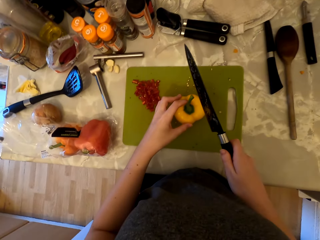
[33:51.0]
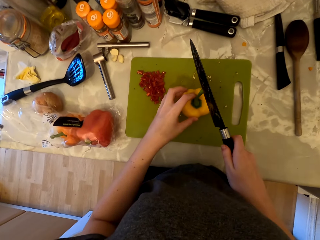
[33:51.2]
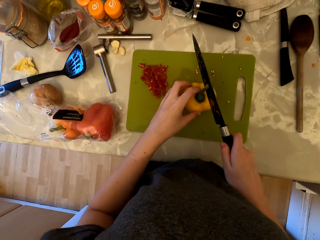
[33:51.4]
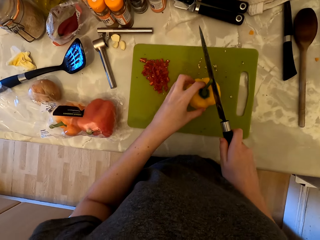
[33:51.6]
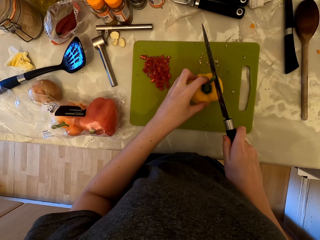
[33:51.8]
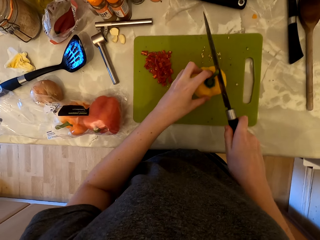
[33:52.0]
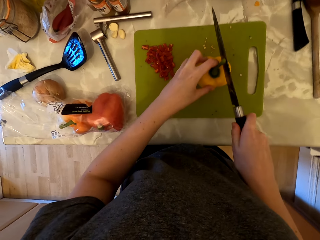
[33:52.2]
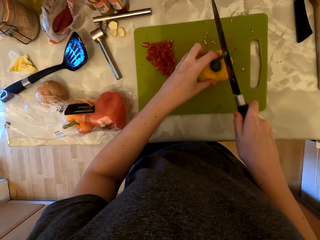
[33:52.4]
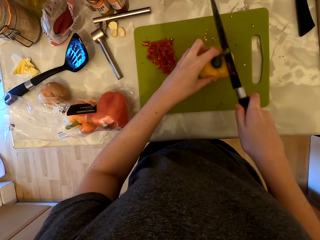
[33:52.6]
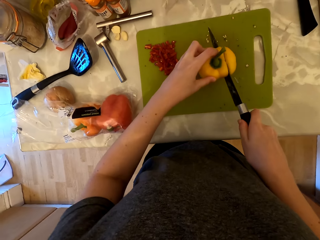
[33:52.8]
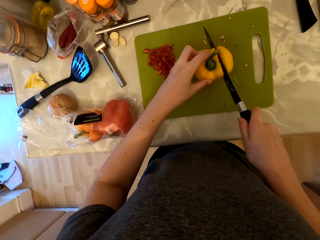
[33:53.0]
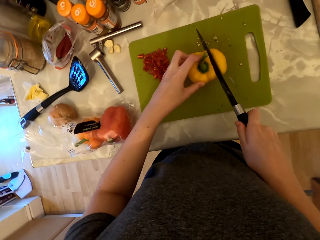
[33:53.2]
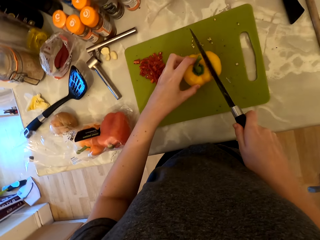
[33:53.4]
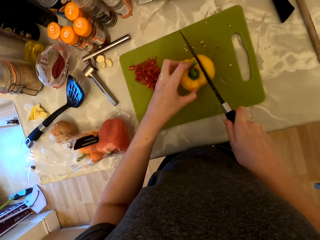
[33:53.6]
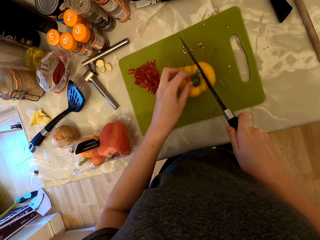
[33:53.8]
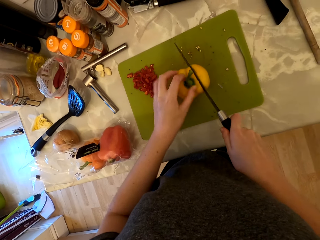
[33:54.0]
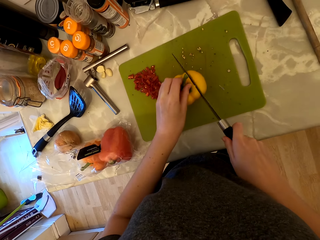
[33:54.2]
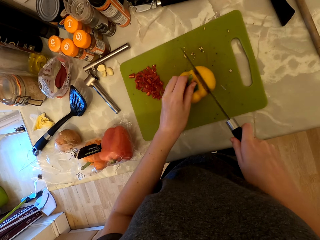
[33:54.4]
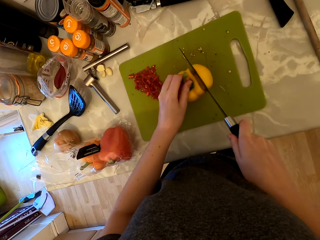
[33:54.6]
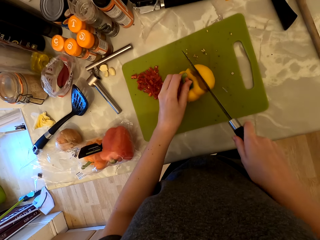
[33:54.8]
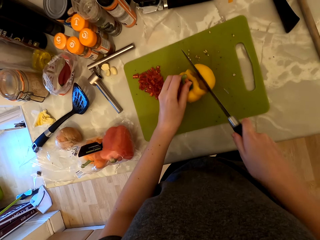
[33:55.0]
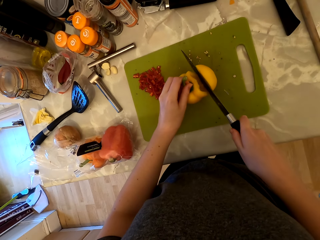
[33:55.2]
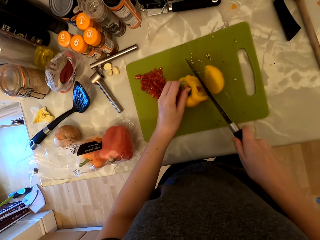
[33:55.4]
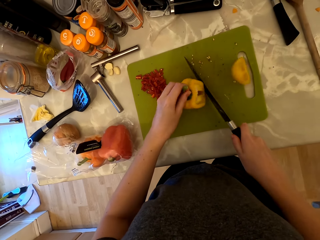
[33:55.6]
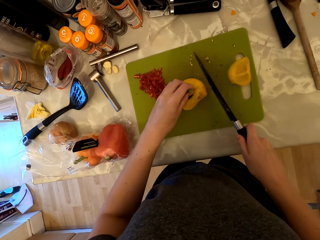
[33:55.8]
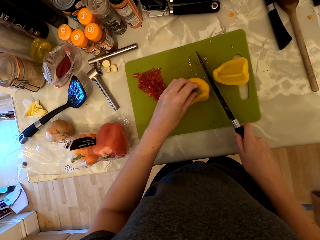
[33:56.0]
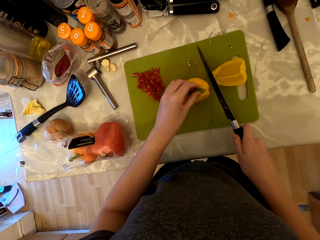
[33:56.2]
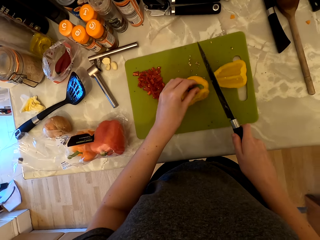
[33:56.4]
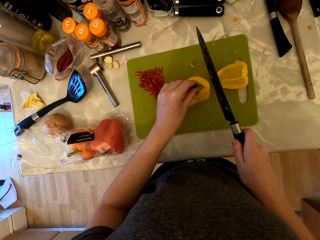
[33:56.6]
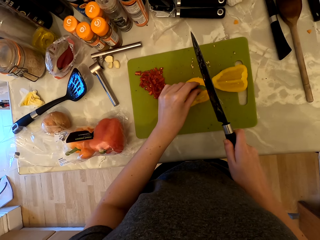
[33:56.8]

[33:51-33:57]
The camera wearer cuts the bell pepper with the knife.

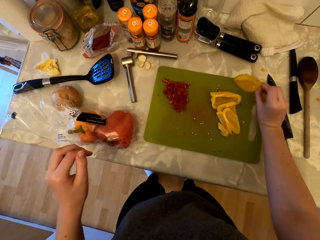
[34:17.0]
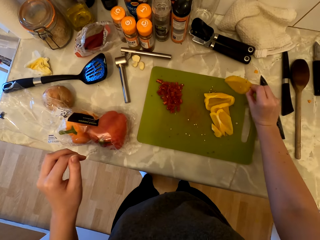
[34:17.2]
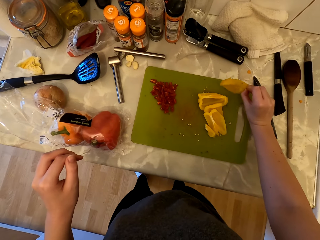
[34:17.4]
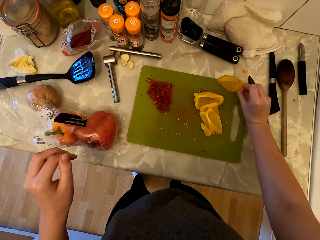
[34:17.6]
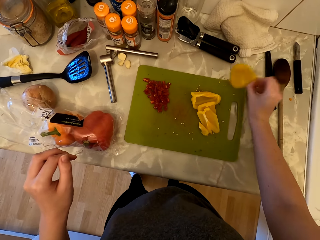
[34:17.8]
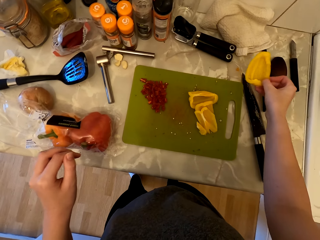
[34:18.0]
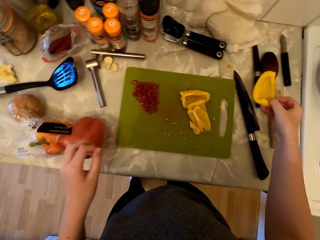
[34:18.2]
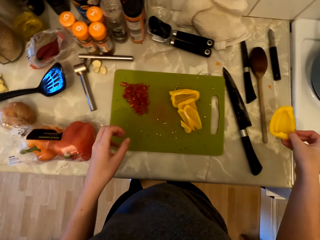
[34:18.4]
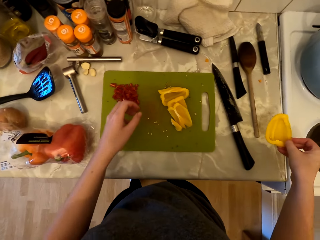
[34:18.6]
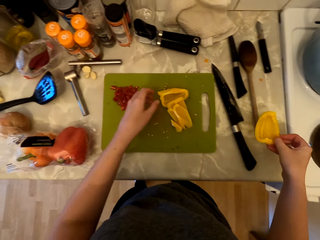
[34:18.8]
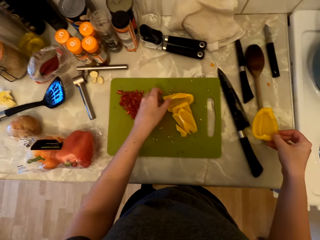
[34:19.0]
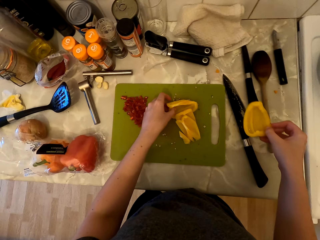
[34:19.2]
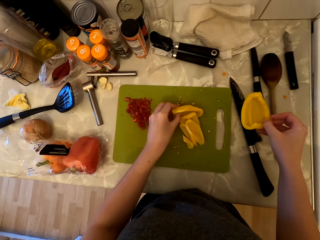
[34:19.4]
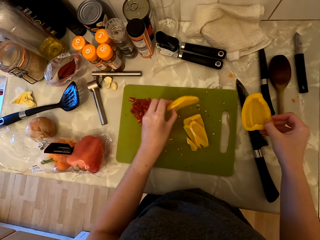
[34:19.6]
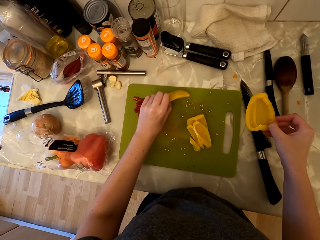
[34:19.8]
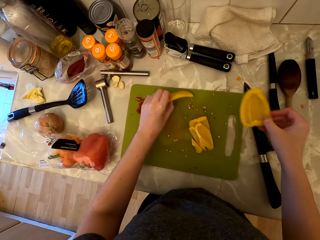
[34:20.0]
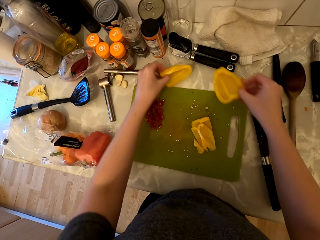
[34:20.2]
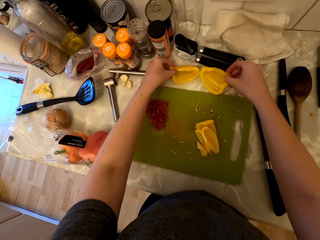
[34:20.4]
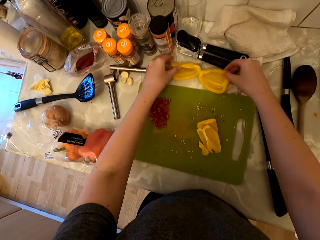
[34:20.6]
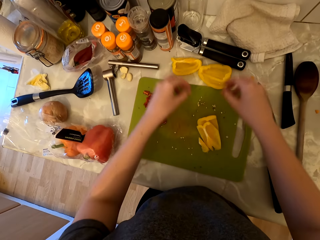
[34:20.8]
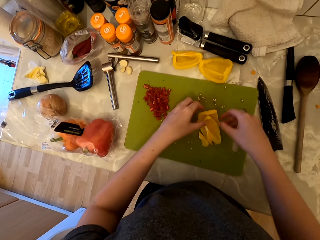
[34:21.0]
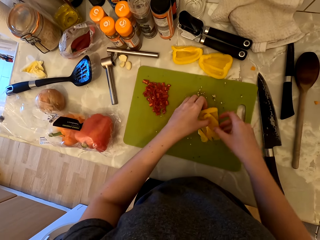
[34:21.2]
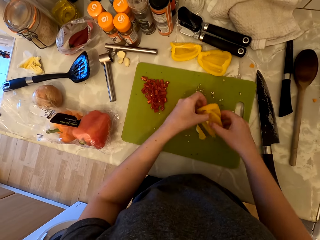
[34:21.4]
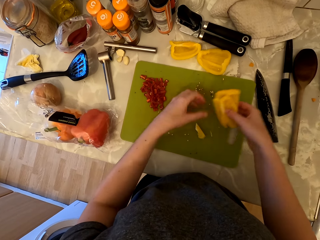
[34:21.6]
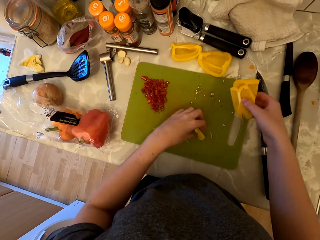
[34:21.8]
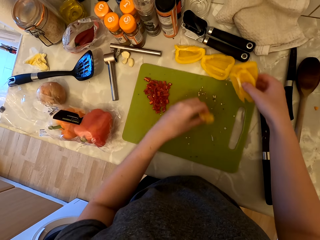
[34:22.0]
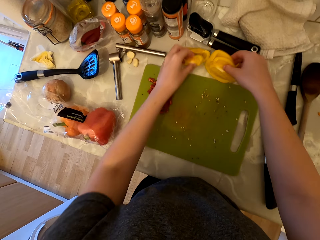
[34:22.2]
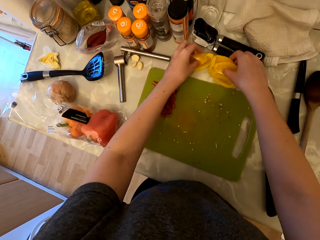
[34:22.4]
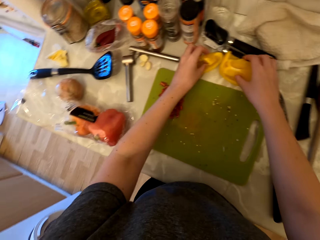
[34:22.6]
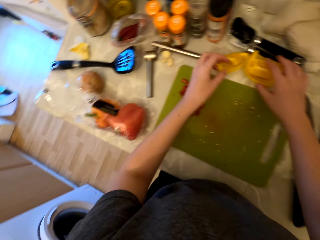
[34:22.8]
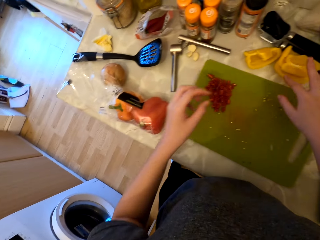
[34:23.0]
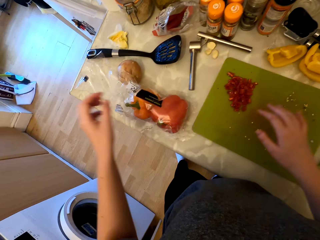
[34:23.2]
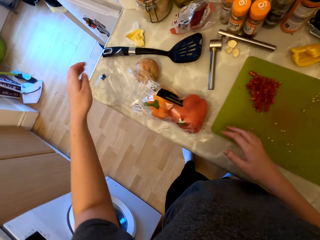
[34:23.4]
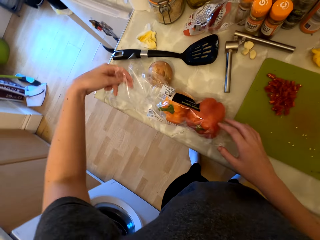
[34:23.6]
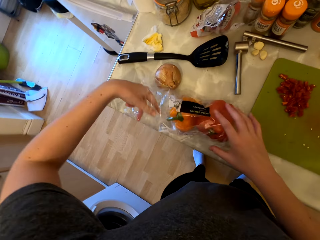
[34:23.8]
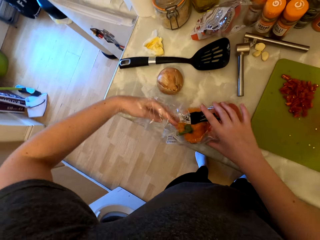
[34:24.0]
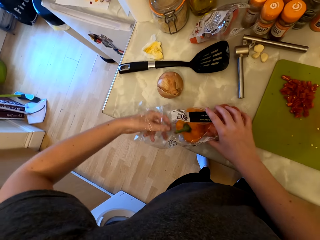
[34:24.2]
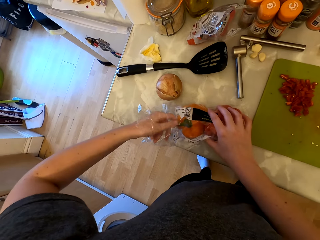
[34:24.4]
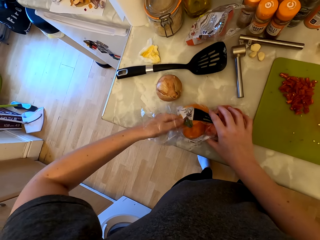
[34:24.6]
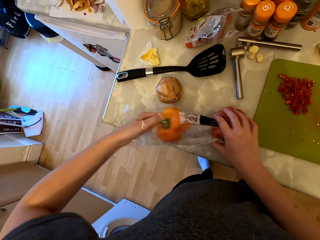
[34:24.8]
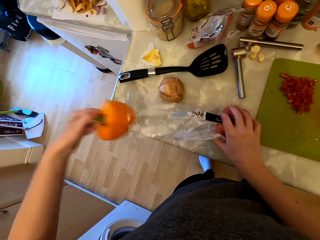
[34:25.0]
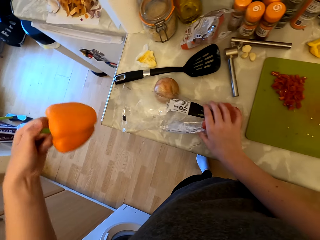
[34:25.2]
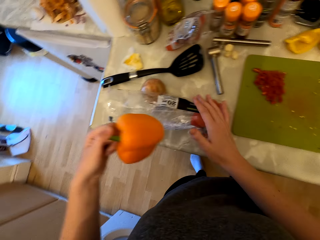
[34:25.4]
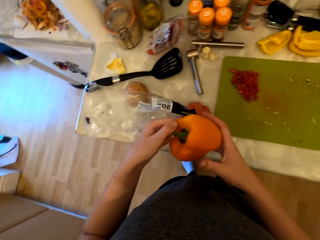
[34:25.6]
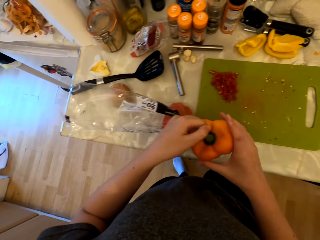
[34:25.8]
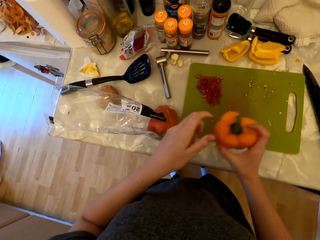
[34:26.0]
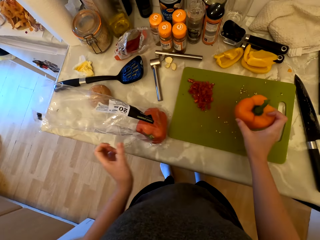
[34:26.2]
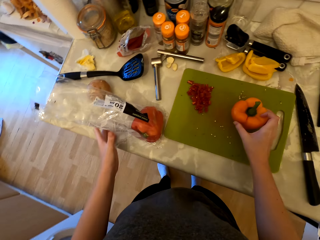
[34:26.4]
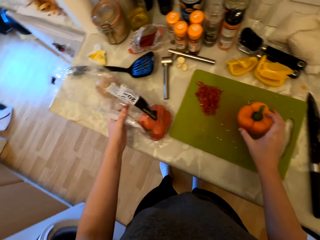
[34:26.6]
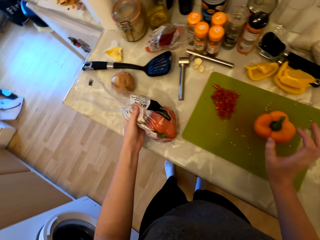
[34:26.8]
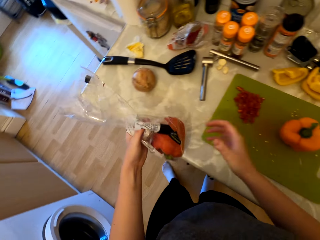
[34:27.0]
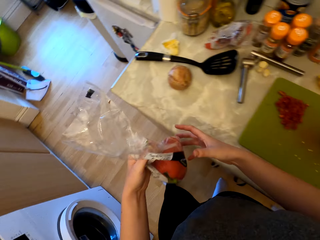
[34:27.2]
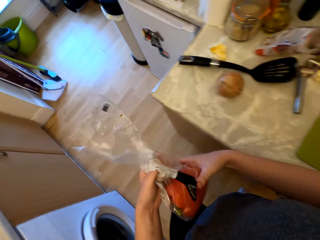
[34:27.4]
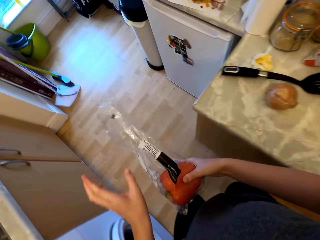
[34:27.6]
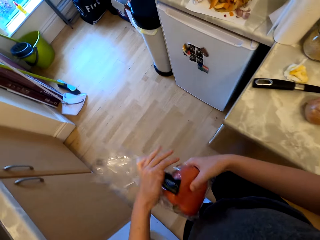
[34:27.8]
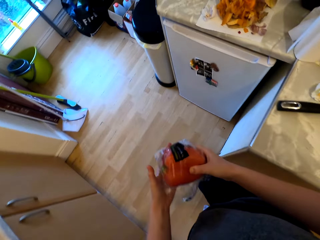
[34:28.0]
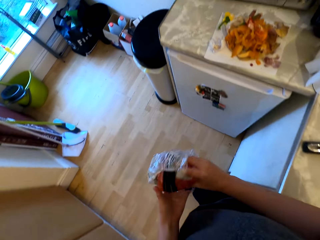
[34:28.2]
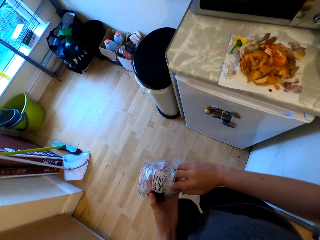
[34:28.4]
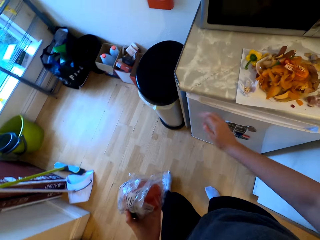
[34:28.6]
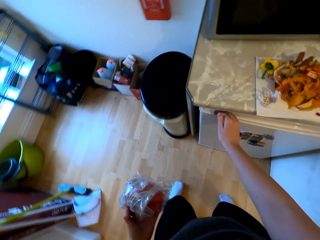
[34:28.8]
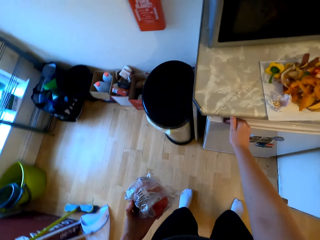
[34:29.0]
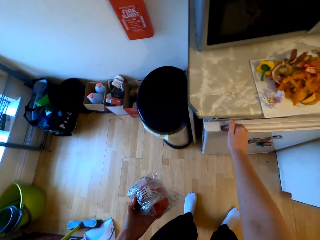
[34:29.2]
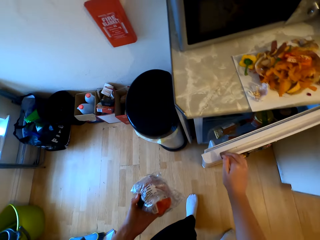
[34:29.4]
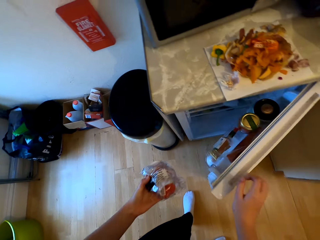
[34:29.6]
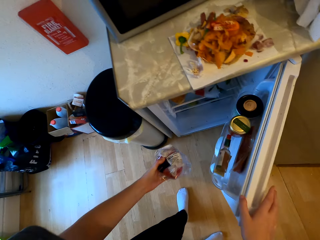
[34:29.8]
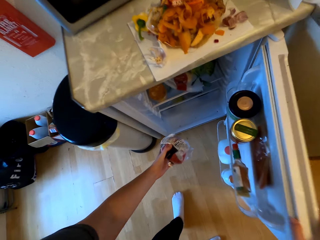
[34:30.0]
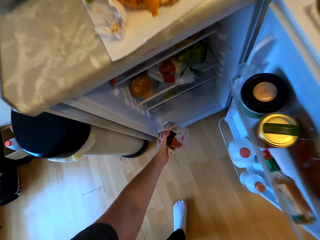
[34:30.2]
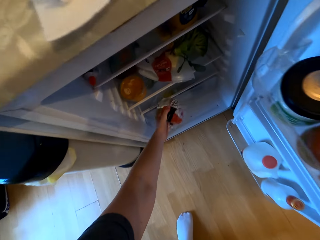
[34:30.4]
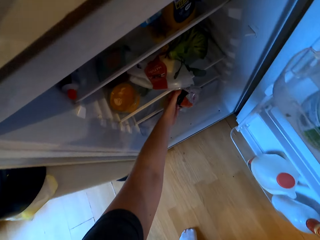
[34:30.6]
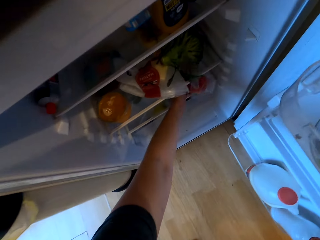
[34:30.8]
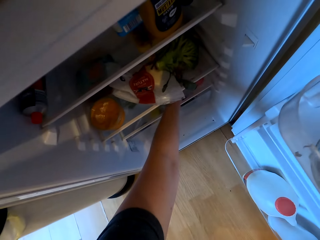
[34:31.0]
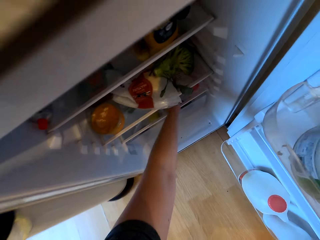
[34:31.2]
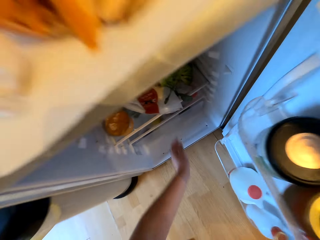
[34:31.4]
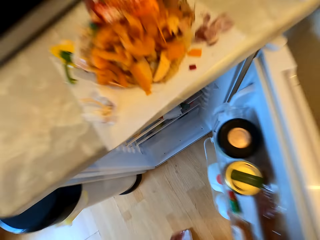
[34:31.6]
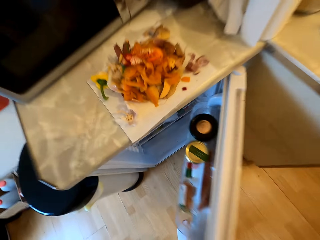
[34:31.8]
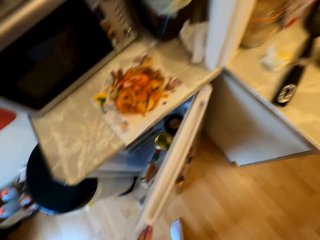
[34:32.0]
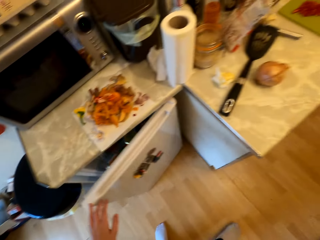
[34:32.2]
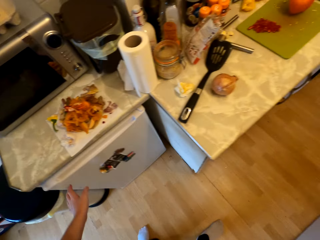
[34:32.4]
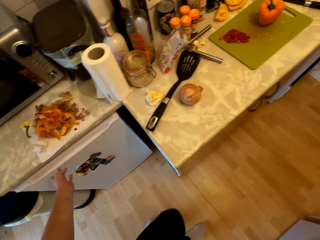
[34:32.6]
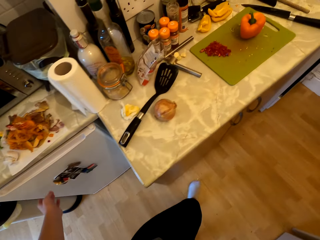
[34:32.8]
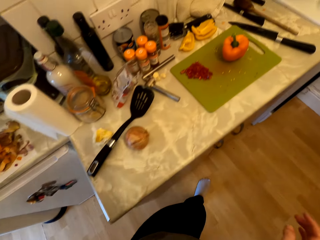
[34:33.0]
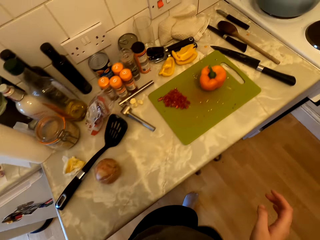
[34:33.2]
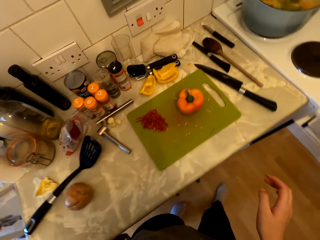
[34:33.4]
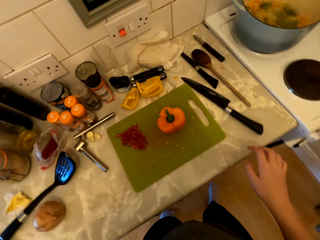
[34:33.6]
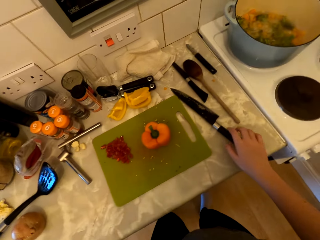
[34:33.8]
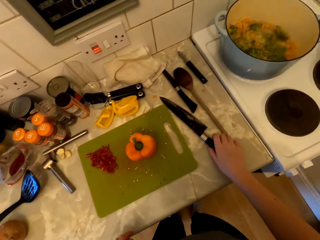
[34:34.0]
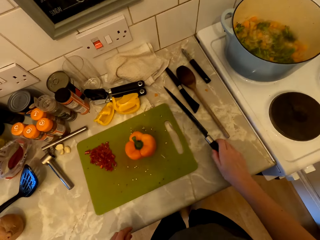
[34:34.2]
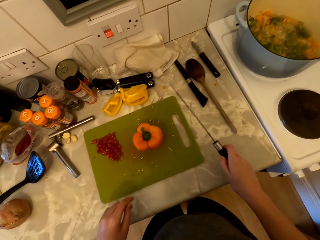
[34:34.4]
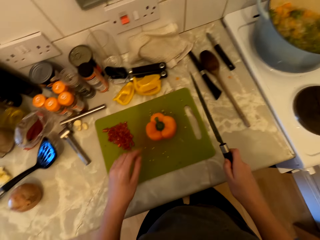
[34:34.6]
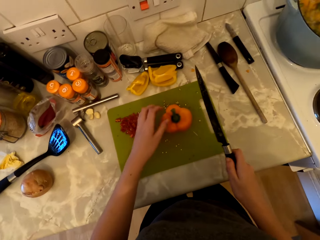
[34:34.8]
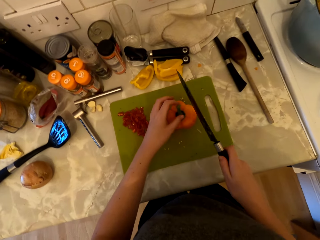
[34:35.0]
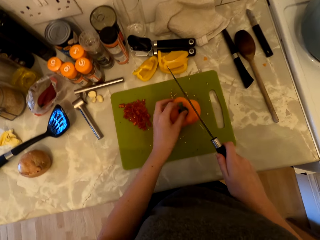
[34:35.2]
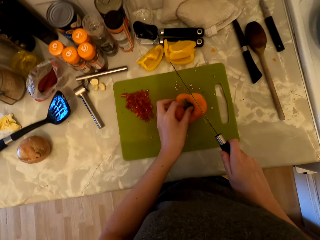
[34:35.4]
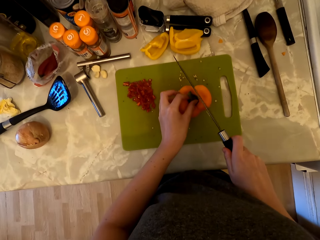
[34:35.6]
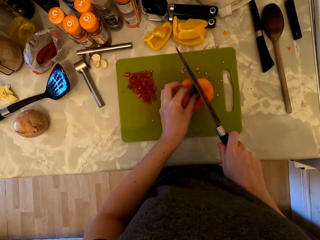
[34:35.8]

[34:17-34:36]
The camera wearer removes the seeds inside the bell pepper. She puts the bell pepper on the cabinet. She picks a piece of the bell pepper with her left hand. She removes the seeds inside the bell pepper. She places the pieces of the bell pepper on the countertop. She picks the pieces of the bell pepper on the chopping board. She places the pieces of the bell pepper on the countertop. She picks the bell pepper out of the pack. She holds the bell pepper in her right hand. She places the bell pepper on the chopping board. She picks the pack of bell pepper and folds the pack with the bell pepper. She walks to the fridge. She opens the fridge door. She bends. She places the bell pepper in the fridge. She stands up. She closes the fridge door. She walks to the countertop. She picks up a knife from the cabinet. She holds the stem of the bell pepper with her left hand.
